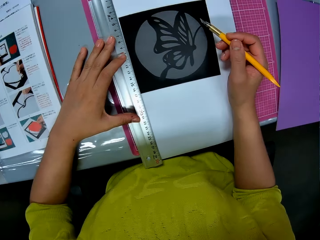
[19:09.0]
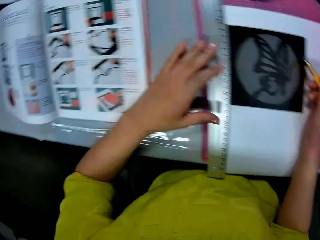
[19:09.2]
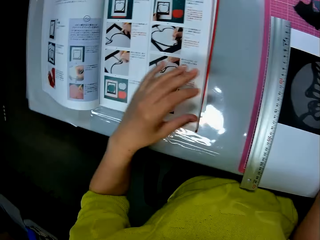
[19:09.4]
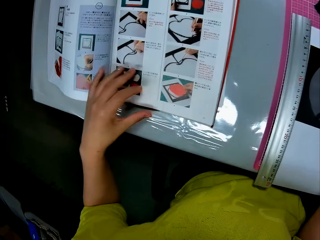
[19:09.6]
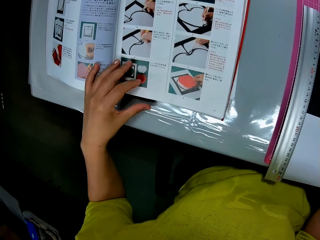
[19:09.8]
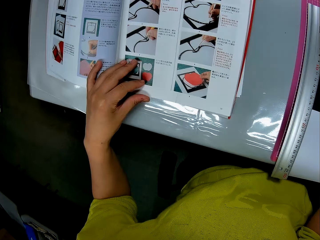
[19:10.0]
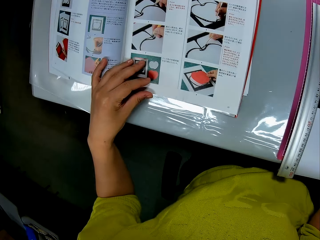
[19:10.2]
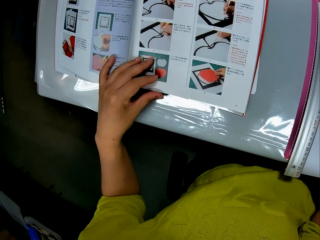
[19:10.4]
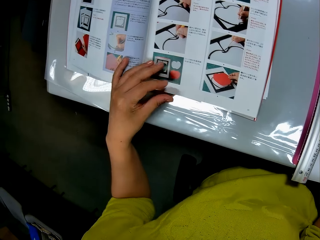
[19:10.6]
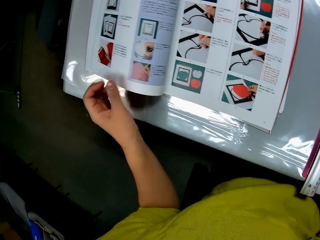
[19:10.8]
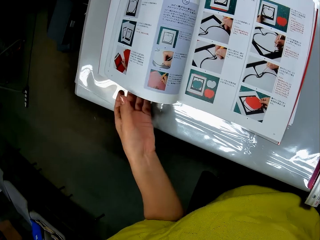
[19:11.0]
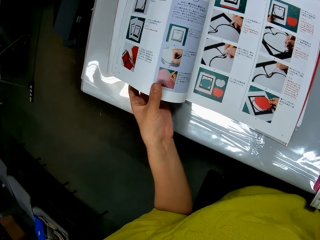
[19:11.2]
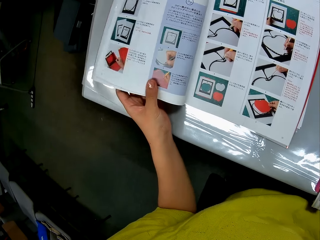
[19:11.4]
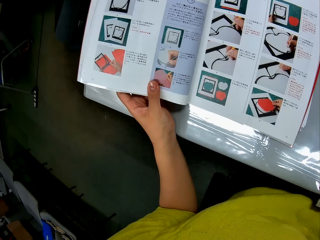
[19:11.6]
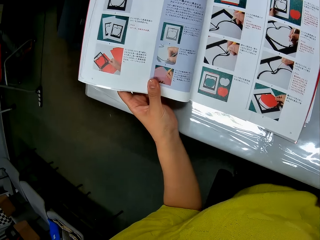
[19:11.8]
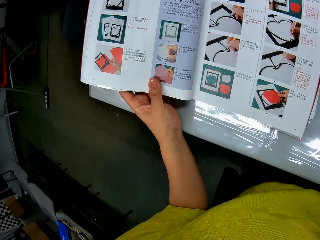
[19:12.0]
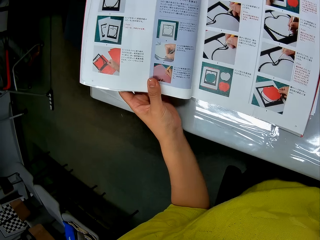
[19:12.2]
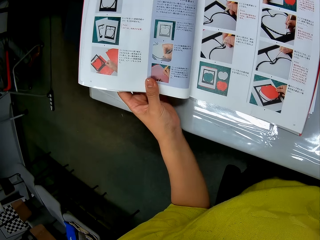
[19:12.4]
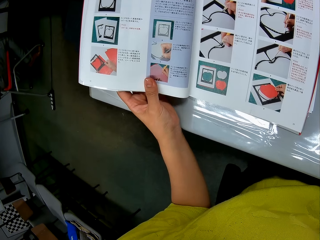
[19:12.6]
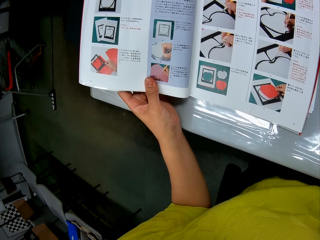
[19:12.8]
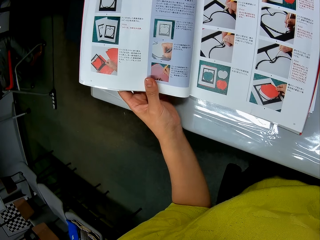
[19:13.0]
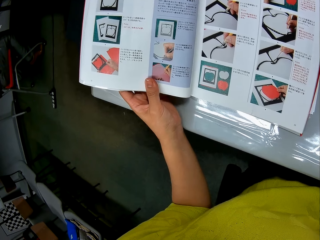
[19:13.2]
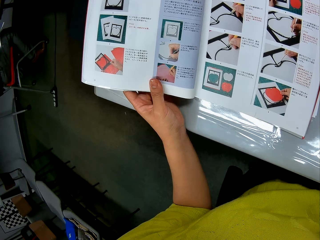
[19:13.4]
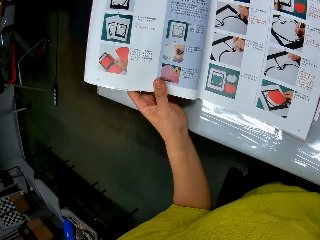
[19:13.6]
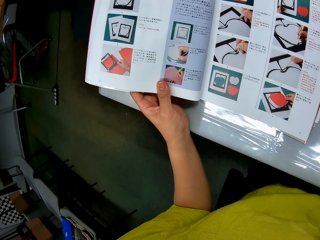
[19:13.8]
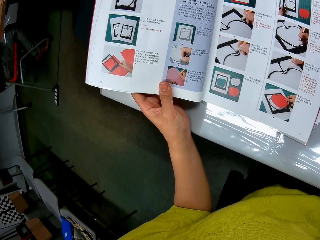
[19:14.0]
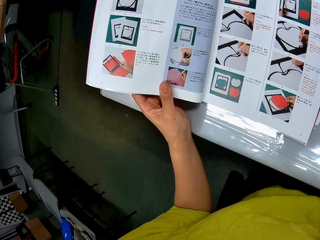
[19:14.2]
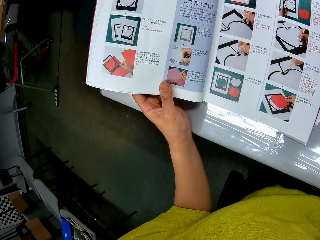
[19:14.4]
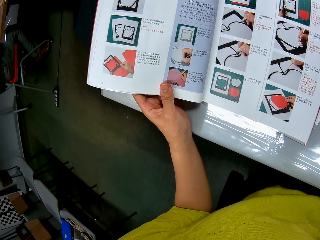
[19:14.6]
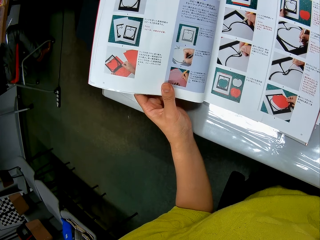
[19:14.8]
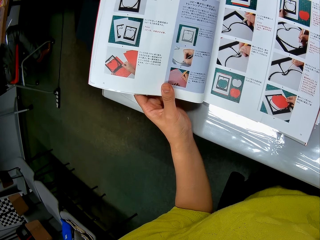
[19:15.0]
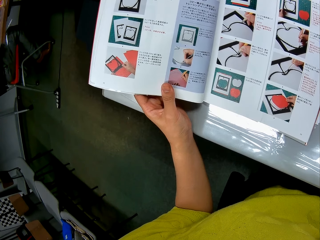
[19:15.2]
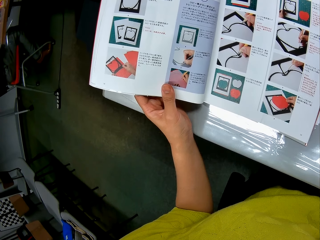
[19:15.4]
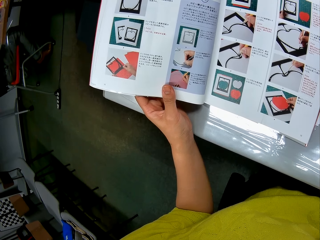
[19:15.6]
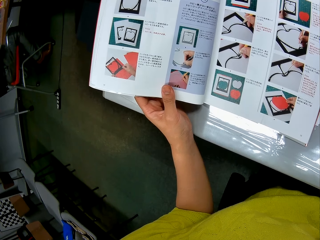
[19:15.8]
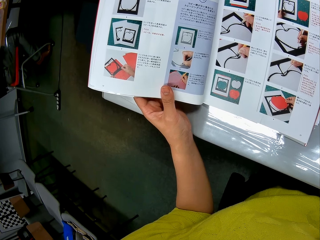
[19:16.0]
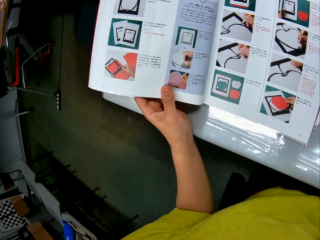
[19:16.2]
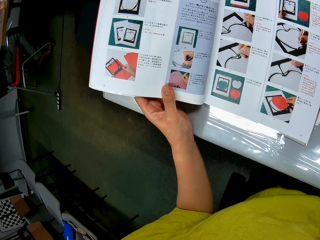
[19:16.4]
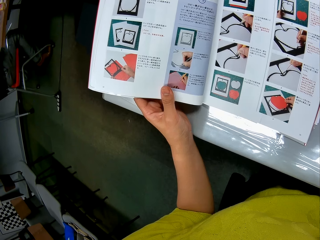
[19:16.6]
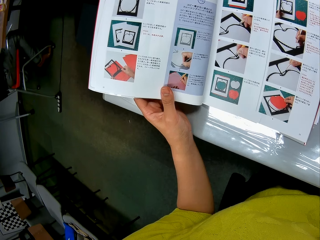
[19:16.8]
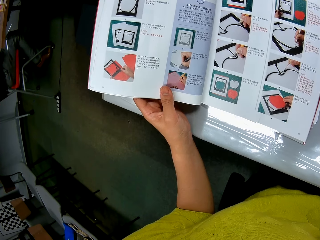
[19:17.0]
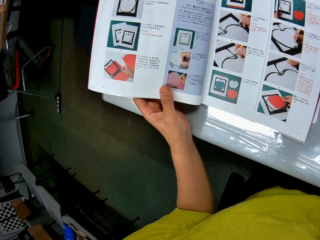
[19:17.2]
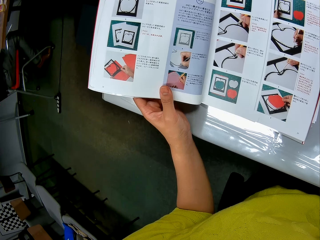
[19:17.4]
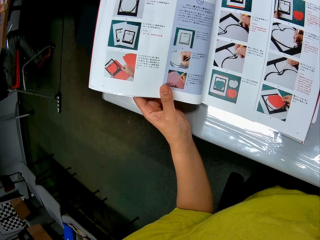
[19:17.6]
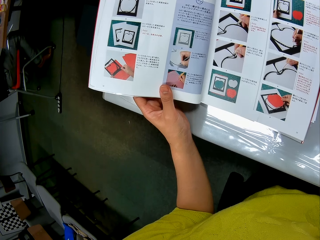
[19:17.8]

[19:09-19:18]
The camera wearer moves her hand towards the book, looks in the direction of the book, places her hand on the book, moves her hand forwards, and lifts up some pages of the book. They hold the book with his left hand. They stare at the book.

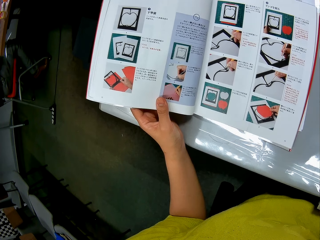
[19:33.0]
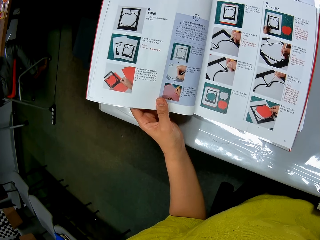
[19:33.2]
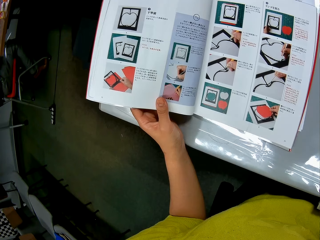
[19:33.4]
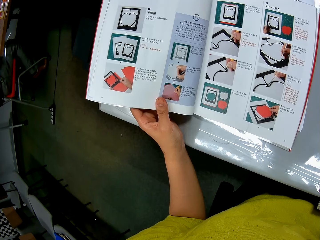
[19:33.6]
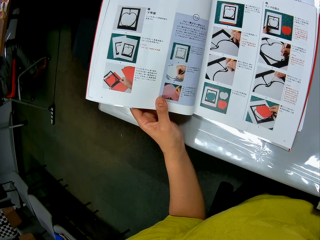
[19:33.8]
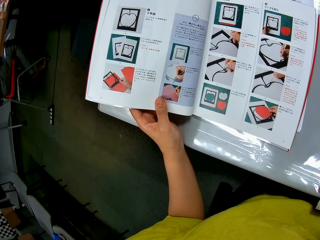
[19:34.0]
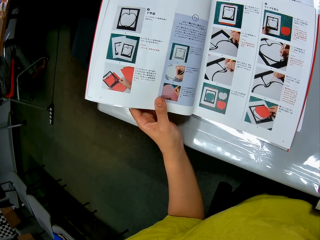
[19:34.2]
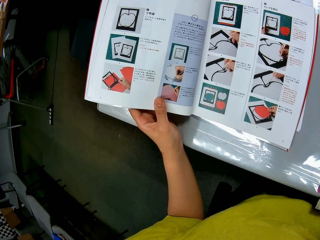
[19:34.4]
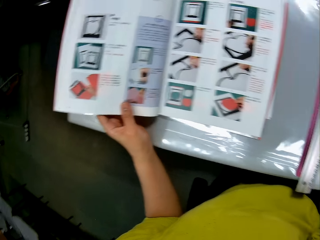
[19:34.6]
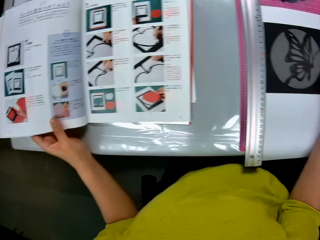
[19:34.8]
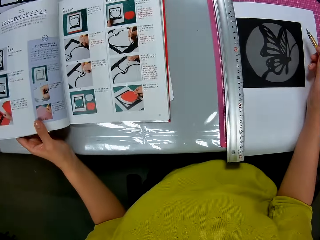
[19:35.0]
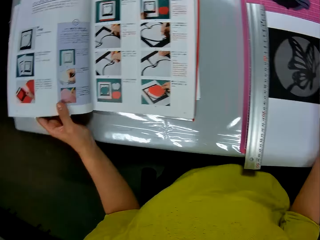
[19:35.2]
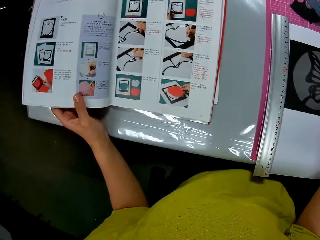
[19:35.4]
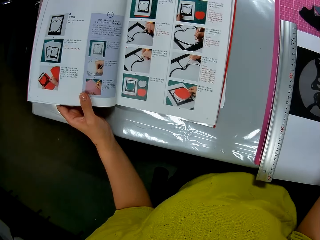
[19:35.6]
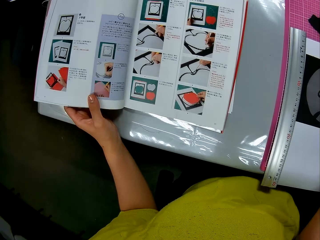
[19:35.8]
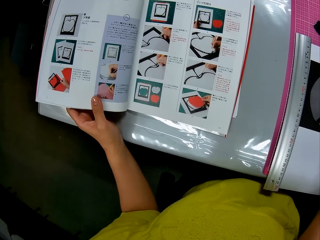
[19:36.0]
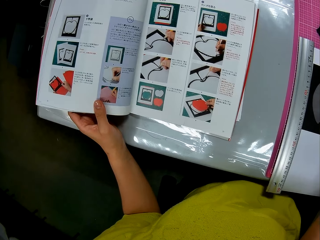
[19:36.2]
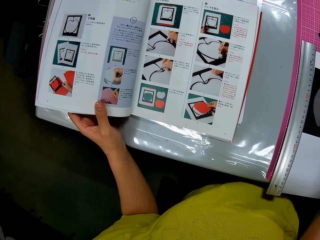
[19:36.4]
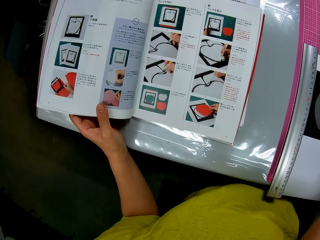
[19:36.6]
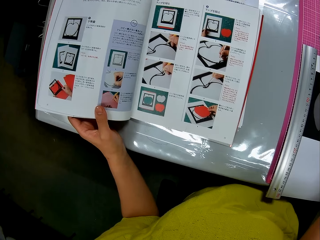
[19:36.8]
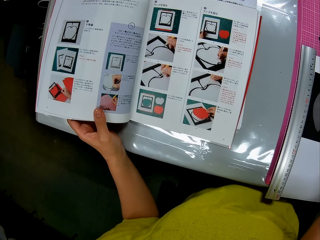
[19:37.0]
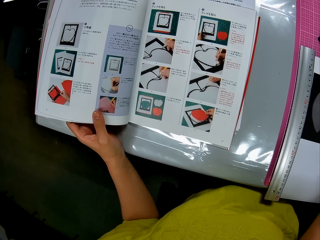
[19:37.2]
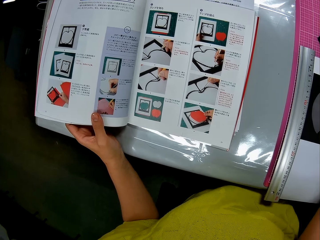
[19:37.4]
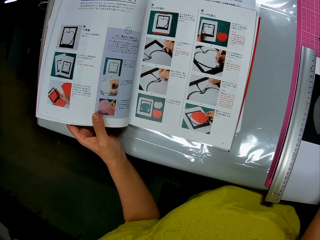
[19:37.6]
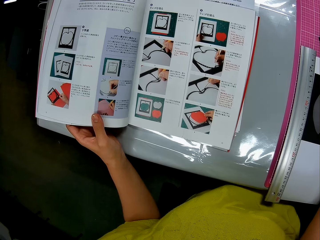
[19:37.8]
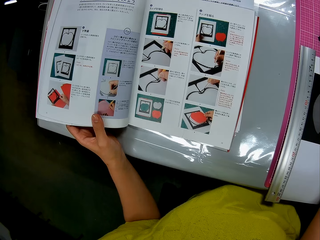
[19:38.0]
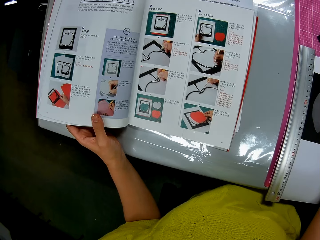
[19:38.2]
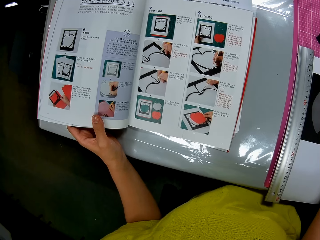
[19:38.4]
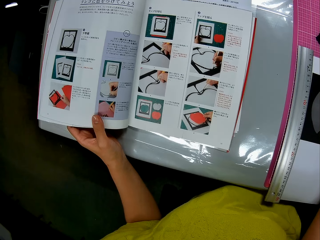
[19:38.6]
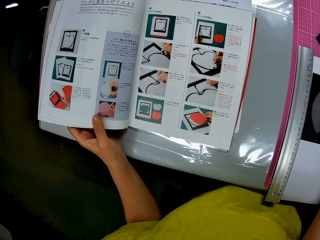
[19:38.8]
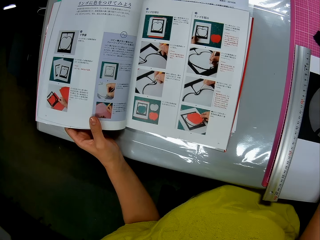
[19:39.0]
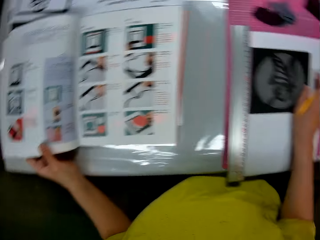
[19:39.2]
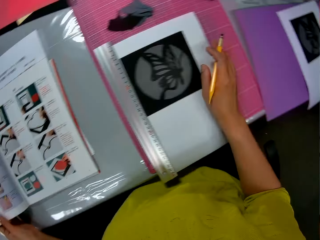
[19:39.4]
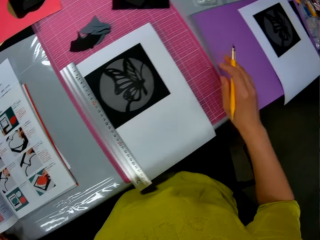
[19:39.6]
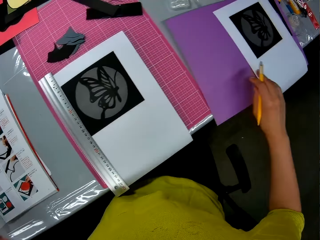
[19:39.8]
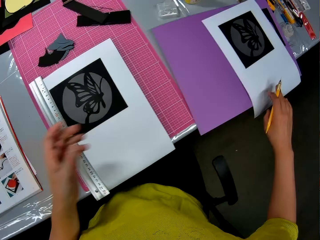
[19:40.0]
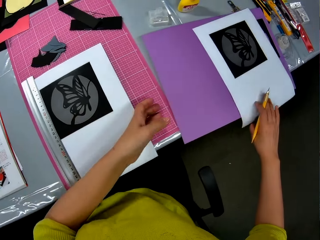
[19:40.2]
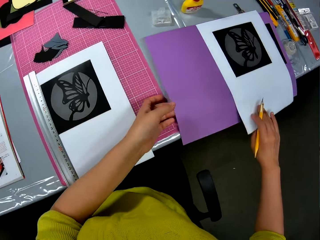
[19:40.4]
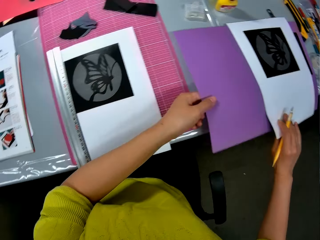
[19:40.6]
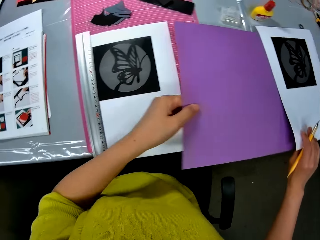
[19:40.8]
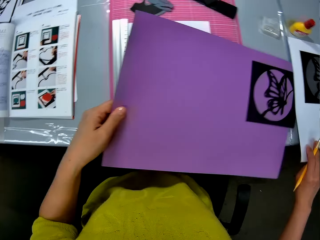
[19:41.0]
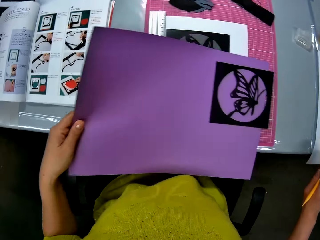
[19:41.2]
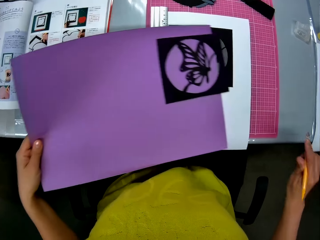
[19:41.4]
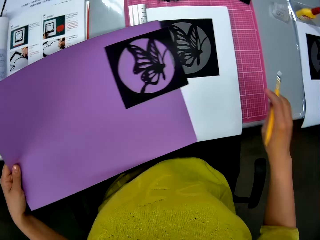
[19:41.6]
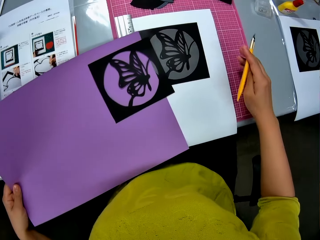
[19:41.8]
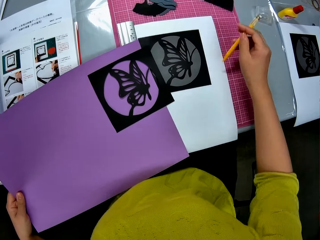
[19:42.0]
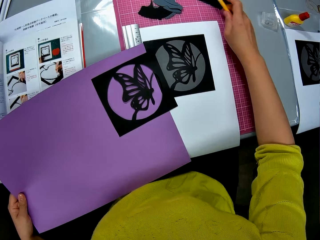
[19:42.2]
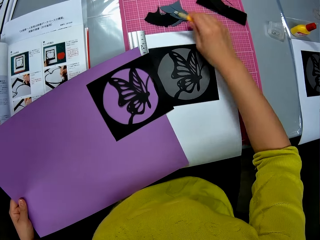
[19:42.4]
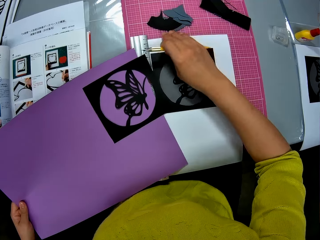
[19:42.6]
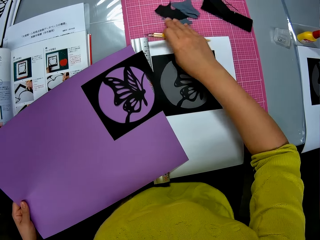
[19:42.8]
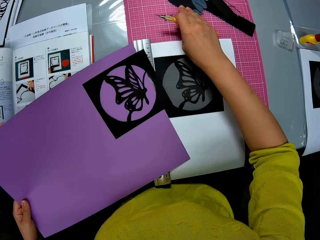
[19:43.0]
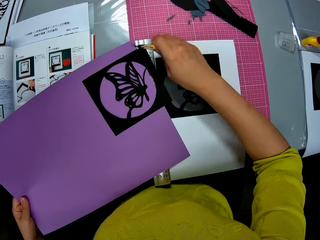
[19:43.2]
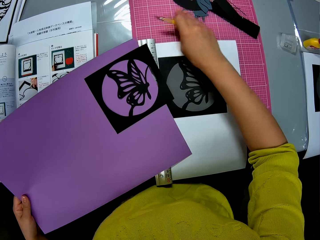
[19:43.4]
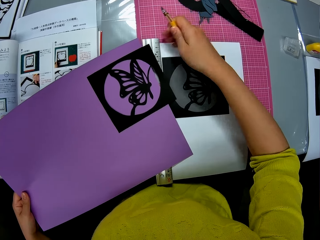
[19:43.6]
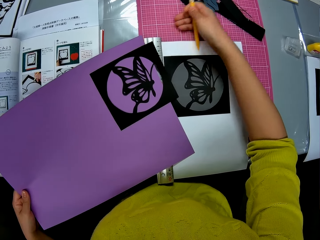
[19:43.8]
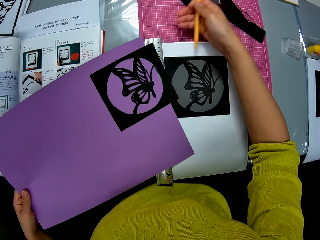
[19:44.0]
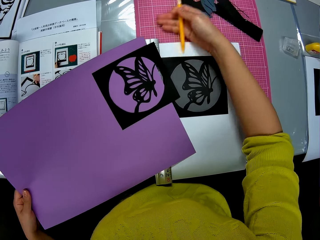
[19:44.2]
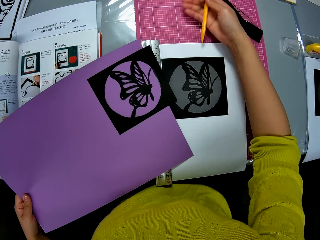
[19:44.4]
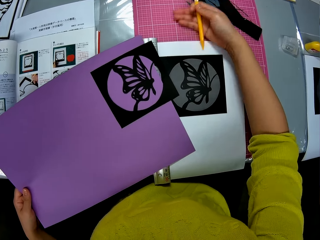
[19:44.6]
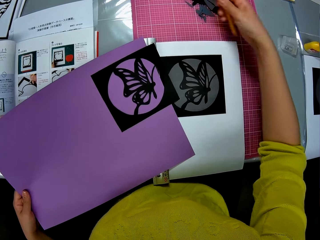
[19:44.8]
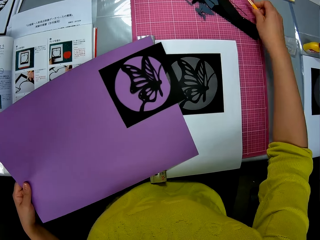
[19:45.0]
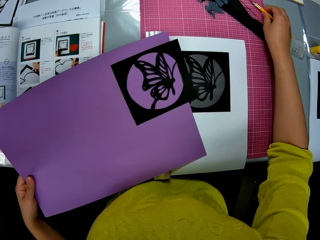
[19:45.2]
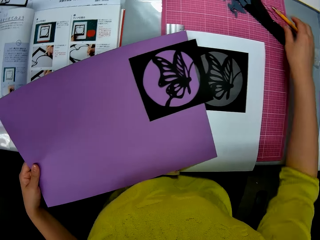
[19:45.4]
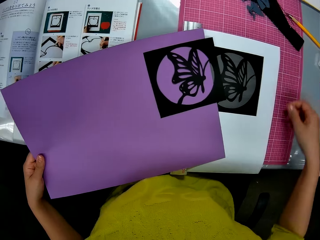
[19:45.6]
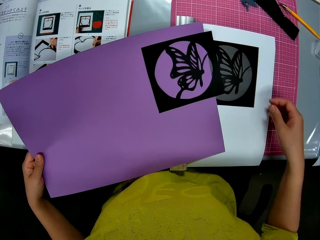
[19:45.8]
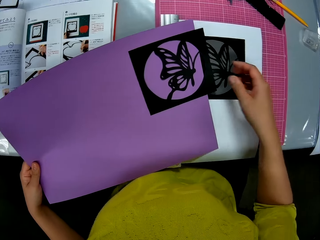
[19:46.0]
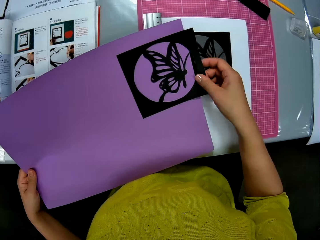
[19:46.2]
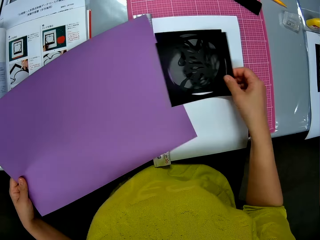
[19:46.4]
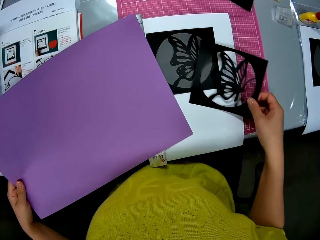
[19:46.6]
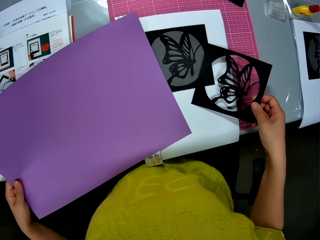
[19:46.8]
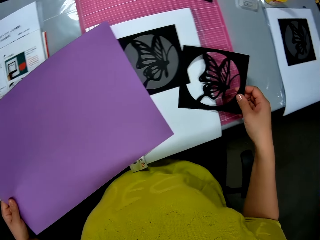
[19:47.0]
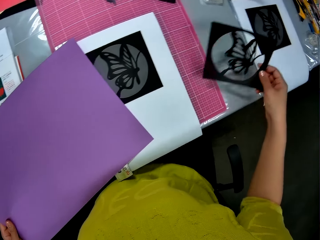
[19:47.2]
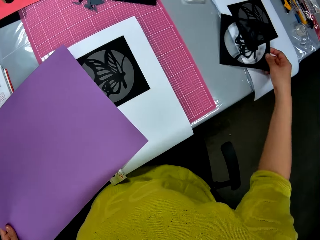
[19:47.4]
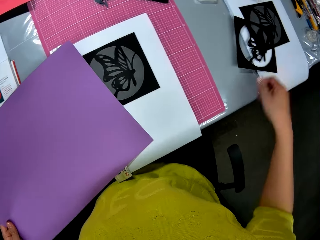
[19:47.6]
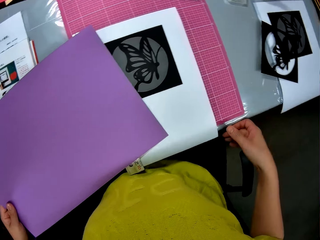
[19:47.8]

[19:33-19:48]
The camera wearer looks at the manila paper, stares at the book, and looks at the manila paper again. They move her hands towards the luminous paper, hold the luminous paper with her hand, hold the manila paper with her hand, and pull on the luminous paper with her hand. They lift the white paper on the purple paper with his right hand and pick the purple paper on the table with his left hand. They move her hand forwards. They sweep pieces of paper forwards on the table with his right hand. They place the marking needle on the cutting mat, move her hand towards her, and pull on the cut out with her hand. They pick the art work on the purple paper with his right hand. They move her hand forwards and place the cut out on the manila paper. They drop the artwork on the table with his left hand.
